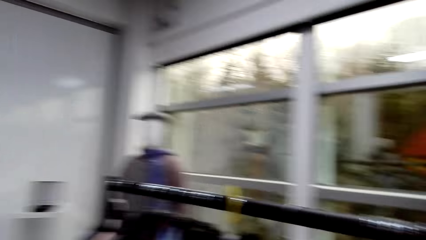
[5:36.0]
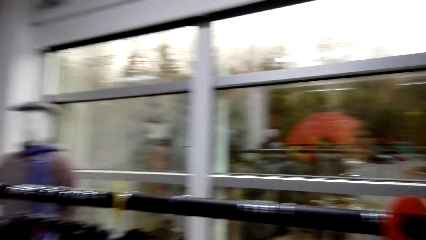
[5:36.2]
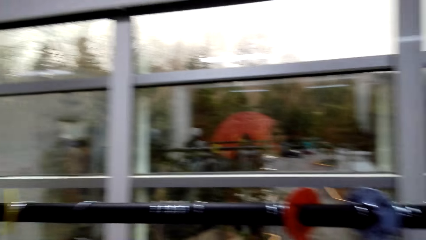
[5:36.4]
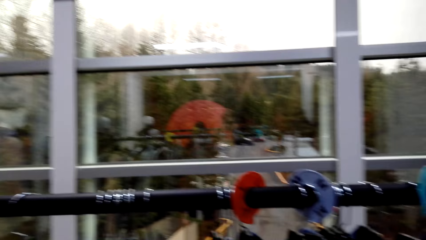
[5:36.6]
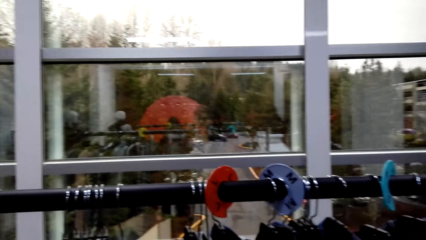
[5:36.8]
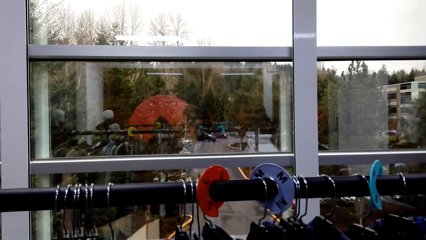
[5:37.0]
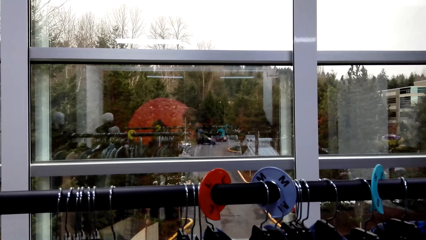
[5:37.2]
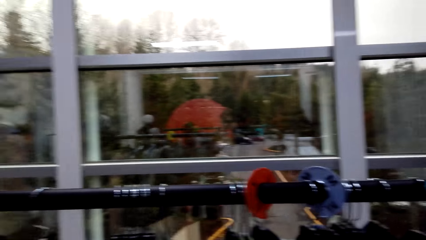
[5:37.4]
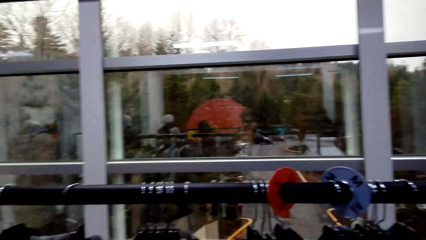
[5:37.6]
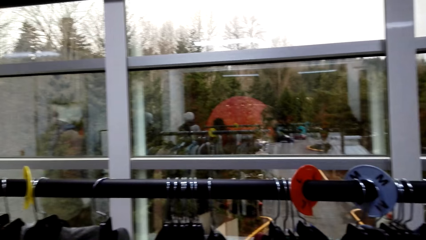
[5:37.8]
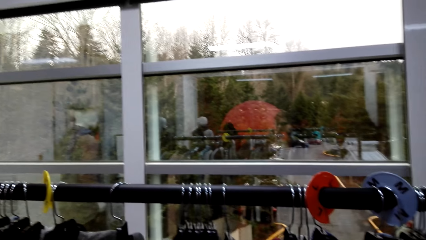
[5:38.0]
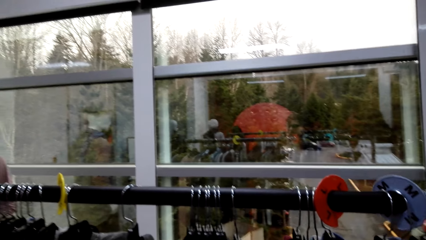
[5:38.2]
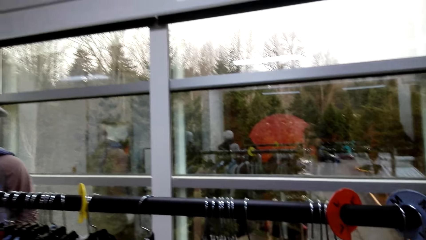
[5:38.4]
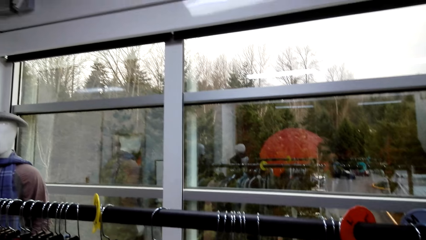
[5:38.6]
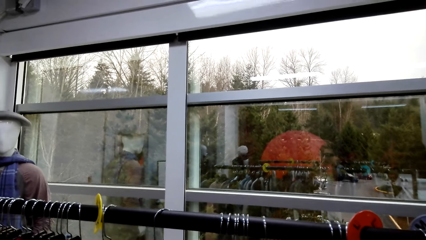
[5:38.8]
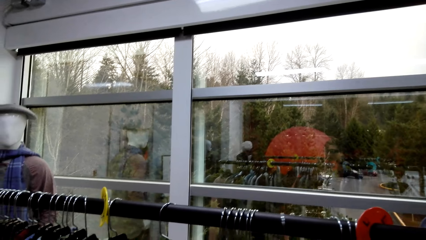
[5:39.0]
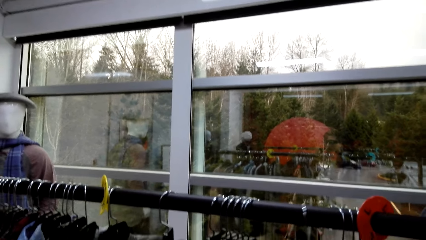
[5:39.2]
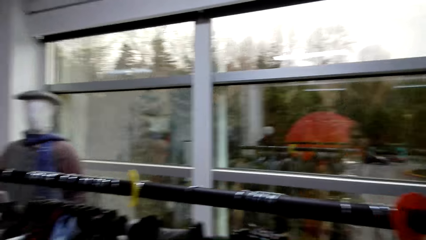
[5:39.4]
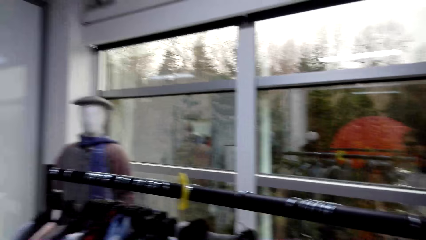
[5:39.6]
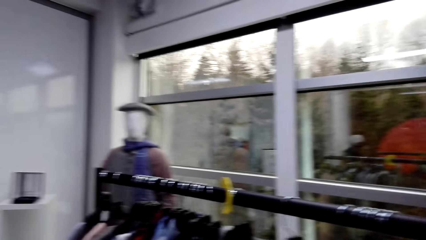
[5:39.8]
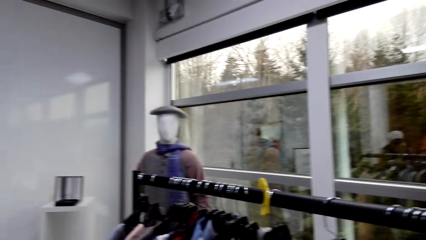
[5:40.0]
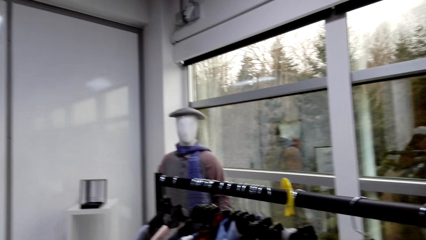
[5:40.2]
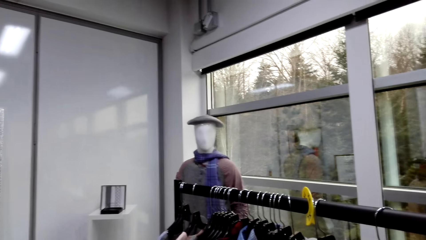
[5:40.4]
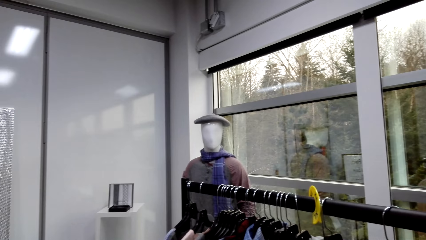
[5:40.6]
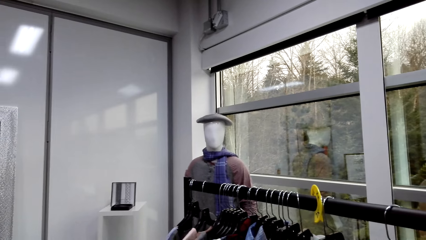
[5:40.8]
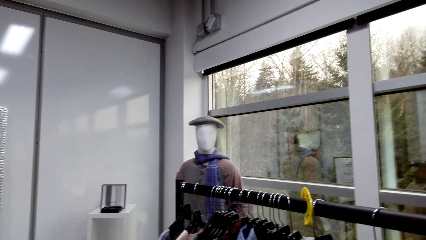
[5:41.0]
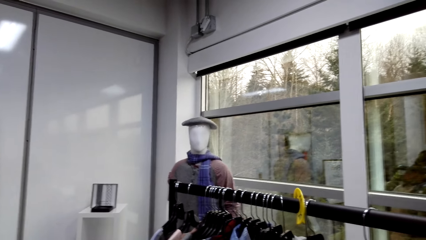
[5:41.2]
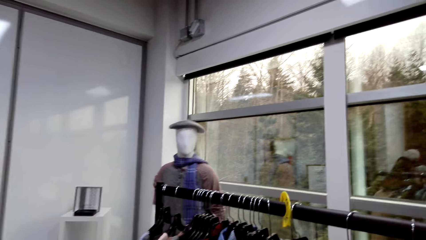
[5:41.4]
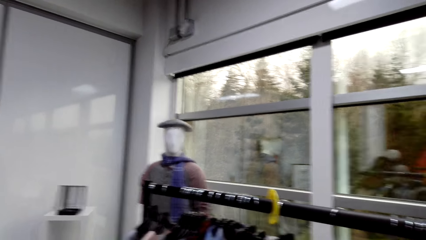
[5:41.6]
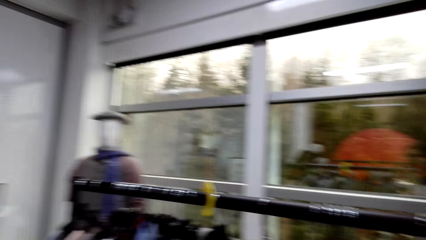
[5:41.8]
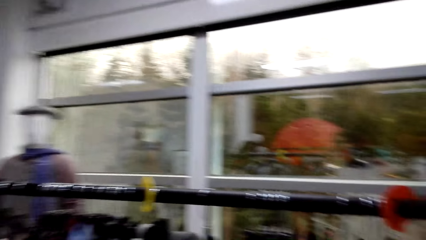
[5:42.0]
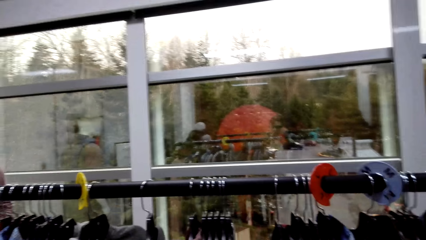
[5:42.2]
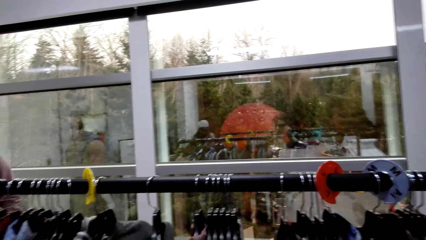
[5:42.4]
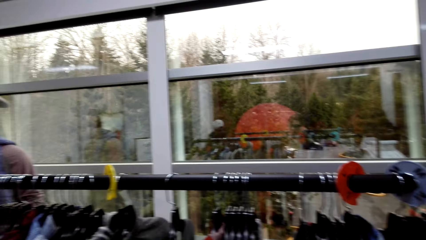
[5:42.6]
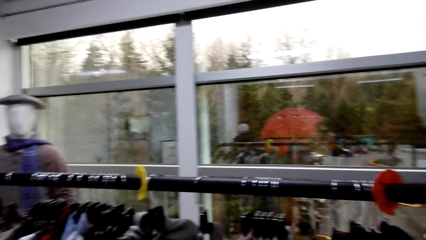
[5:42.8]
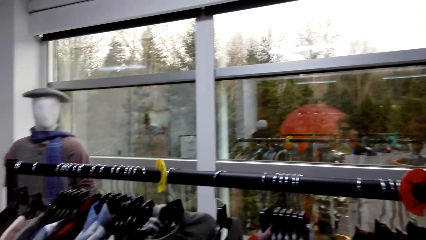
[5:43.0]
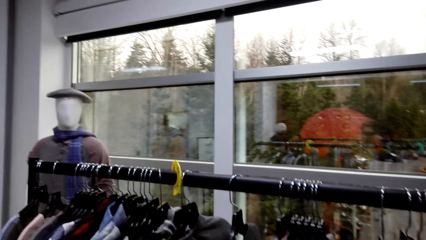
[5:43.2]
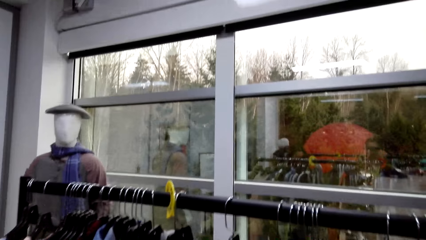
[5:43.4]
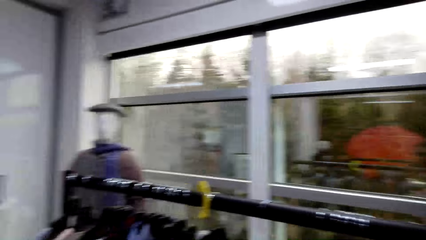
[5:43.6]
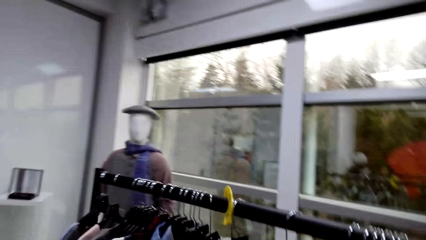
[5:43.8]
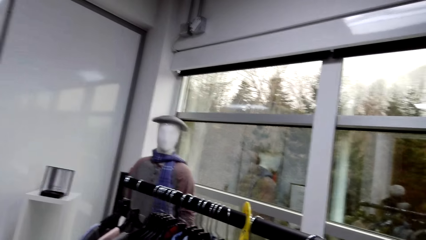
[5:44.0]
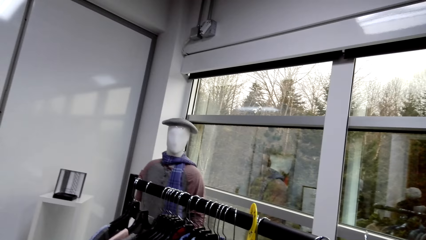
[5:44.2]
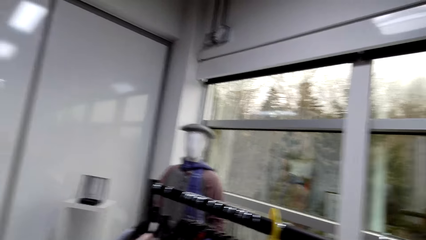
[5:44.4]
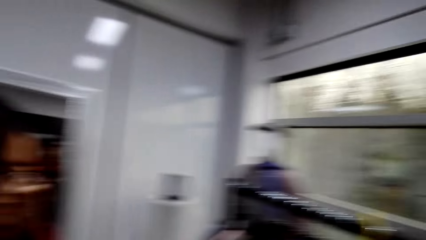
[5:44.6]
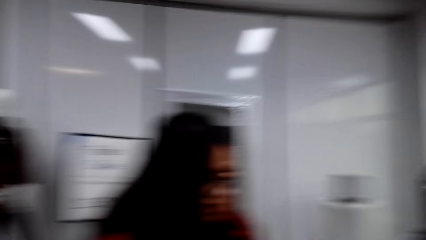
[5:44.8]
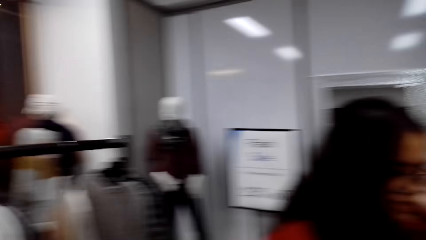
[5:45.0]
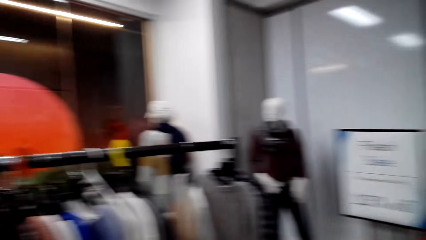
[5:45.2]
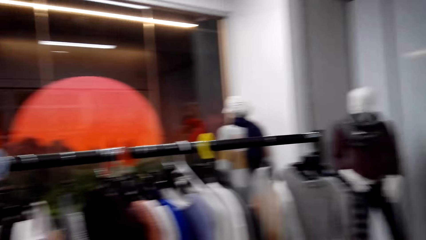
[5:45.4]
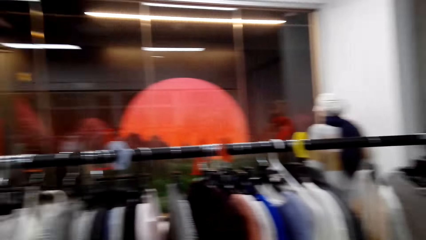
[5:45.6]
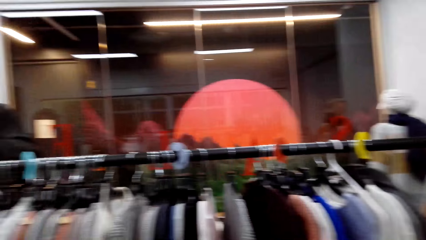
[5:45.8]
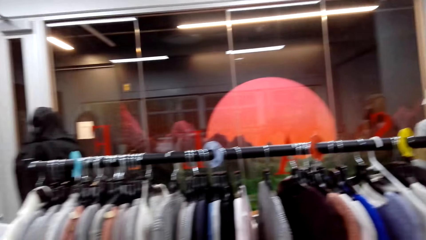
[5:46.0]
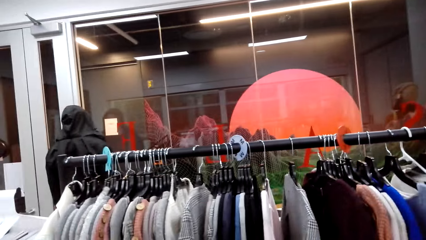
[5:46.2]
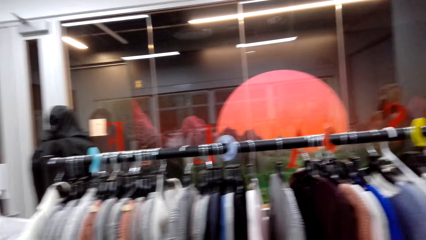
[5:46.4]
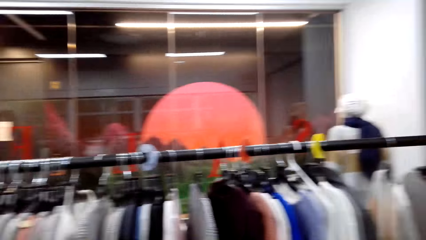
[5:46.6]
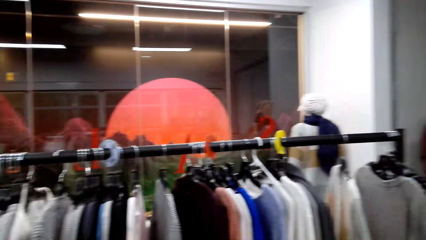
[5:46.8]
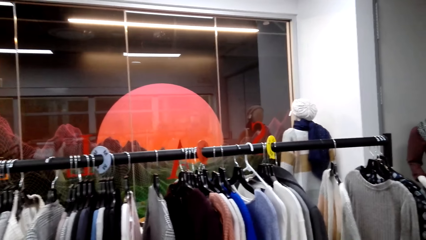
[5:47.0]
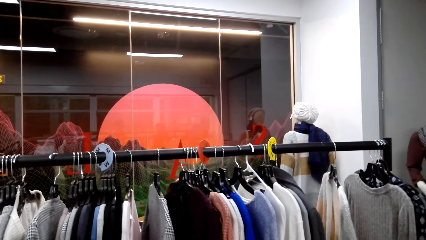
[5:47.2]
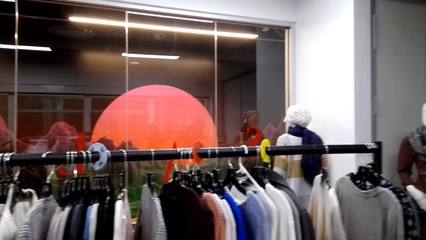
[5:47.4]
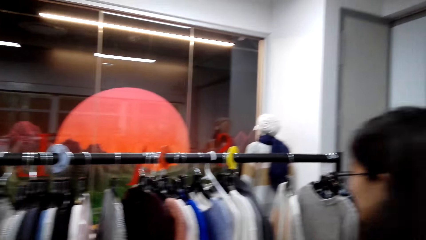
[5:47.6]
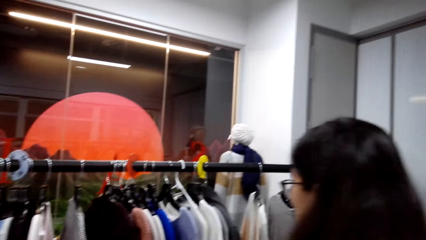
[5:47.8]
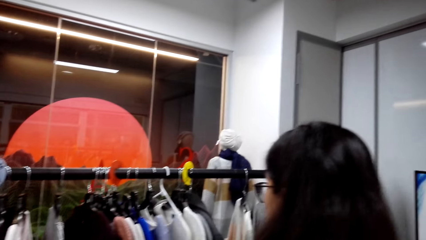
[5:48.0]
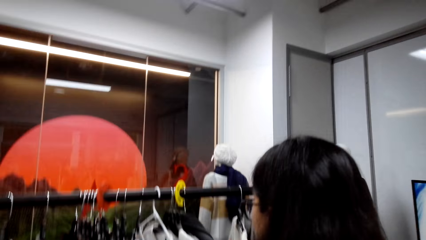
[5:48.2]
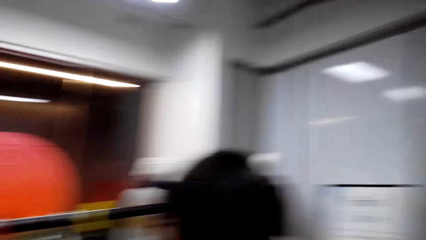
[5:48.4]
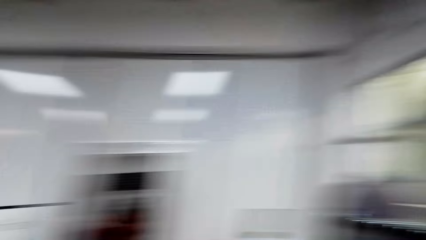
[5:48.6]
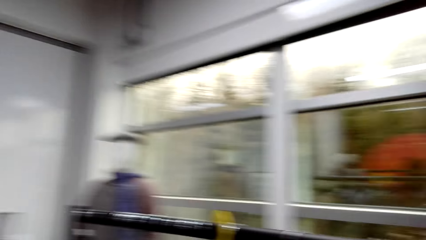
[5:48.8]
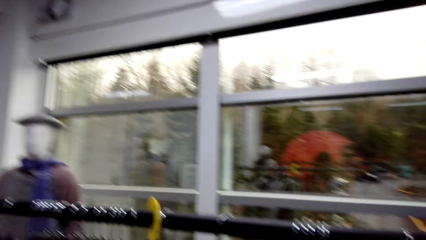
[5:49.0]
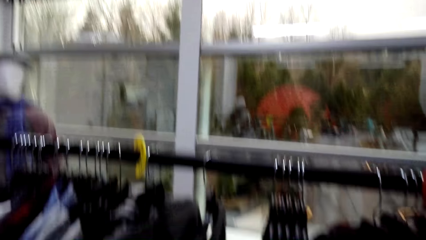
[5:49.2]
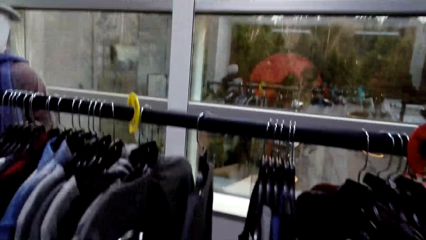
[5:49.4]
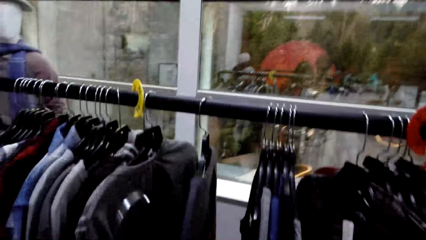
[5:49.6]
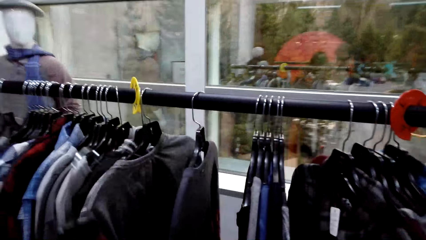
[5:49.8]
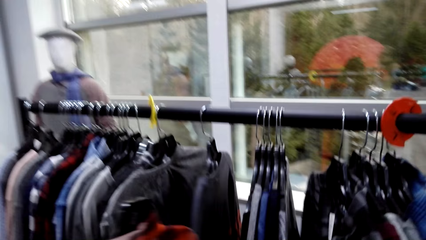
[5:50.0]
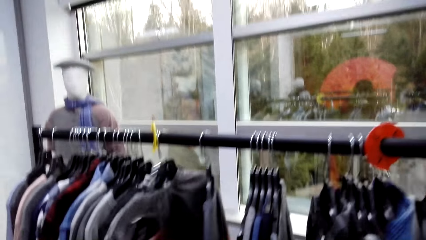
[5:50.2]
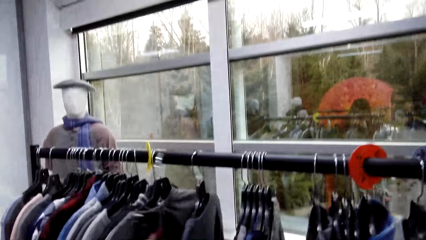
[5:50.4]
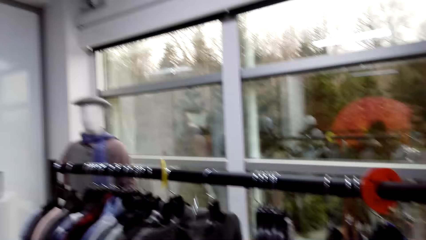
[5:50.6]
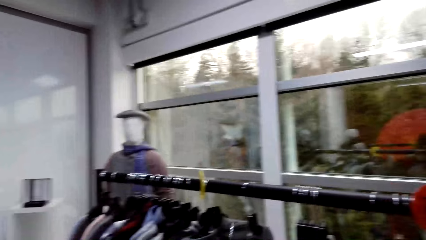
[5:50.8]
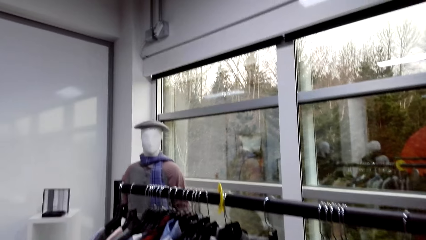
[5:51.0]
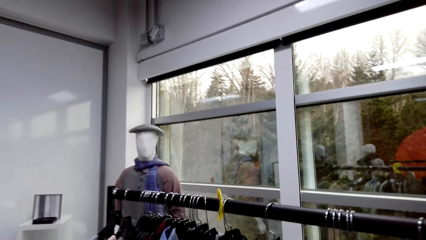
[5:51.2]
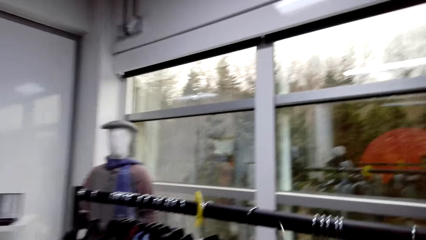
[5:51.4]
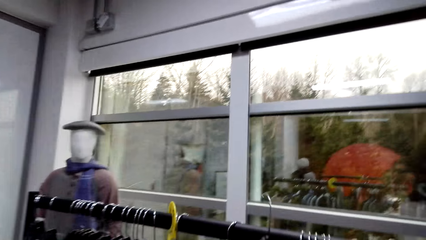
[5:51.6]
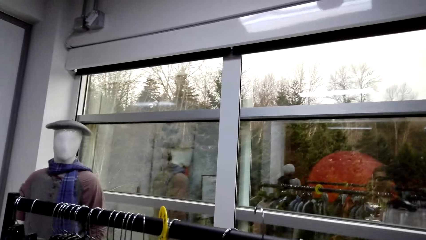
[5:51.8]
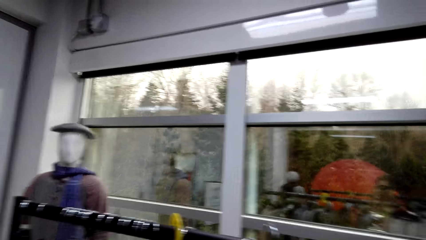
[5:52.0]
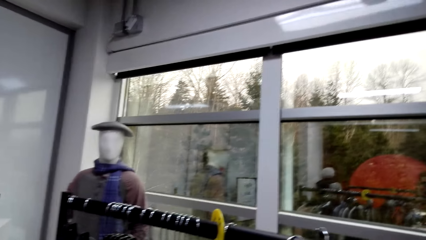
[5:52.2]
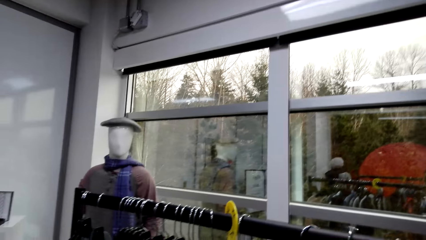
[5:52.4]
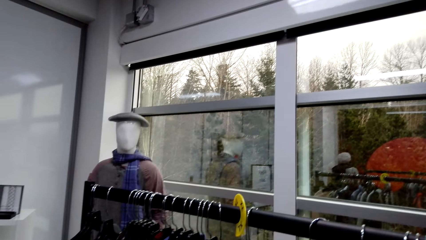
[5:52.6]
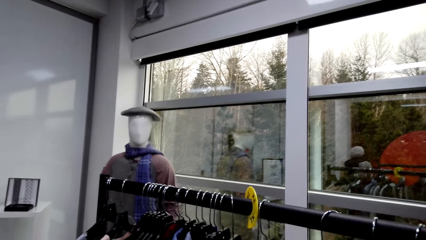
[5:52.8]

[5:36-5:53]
The camera wearer walks around. They talk while choosing clothes at the holder.
